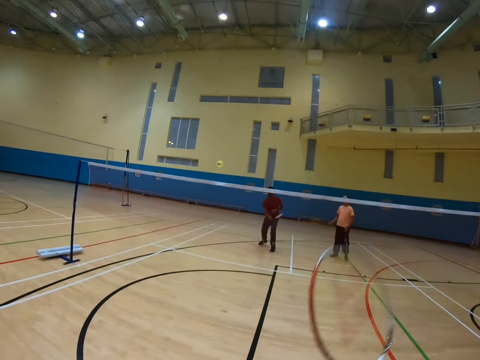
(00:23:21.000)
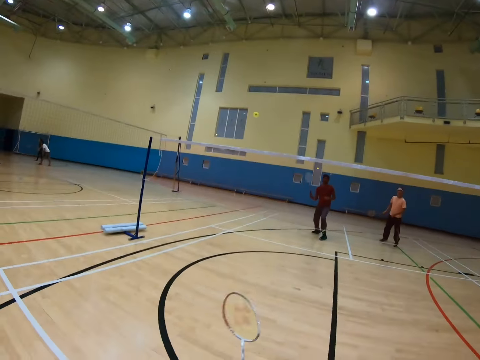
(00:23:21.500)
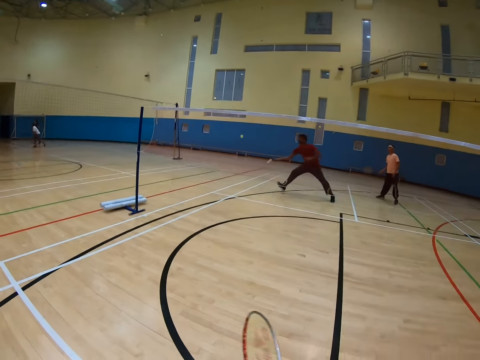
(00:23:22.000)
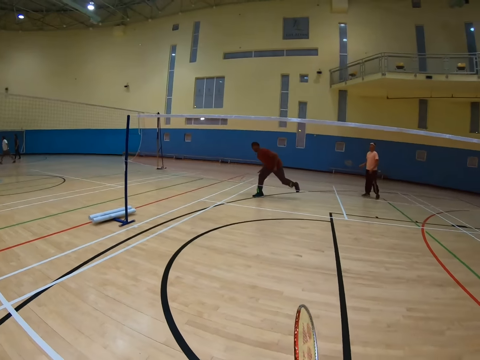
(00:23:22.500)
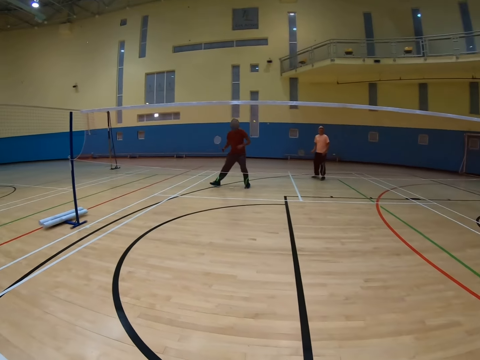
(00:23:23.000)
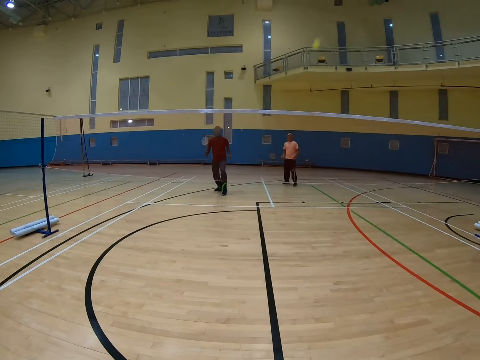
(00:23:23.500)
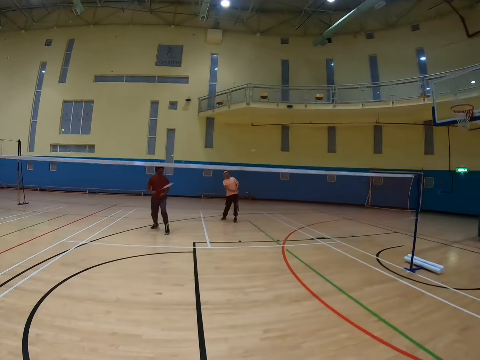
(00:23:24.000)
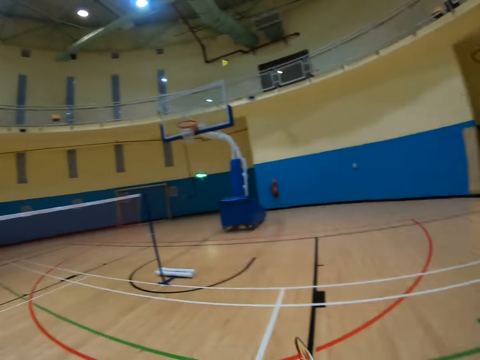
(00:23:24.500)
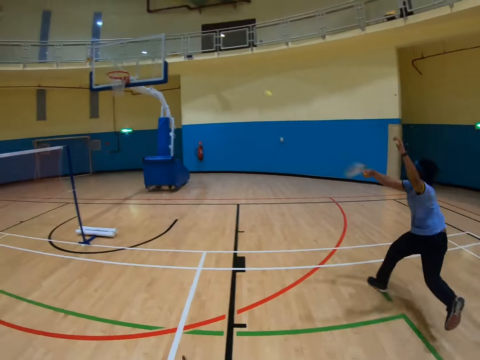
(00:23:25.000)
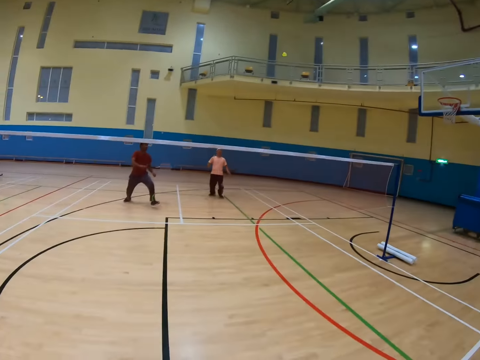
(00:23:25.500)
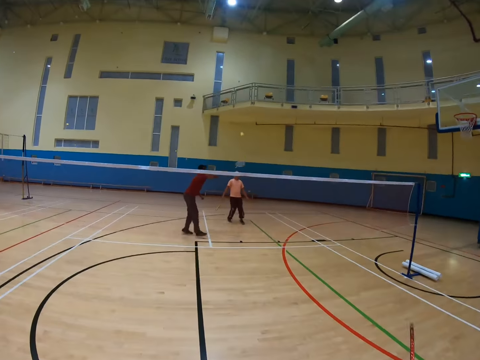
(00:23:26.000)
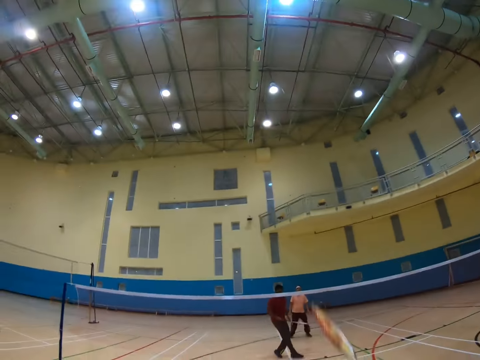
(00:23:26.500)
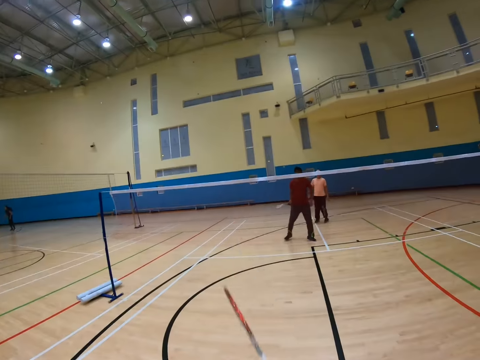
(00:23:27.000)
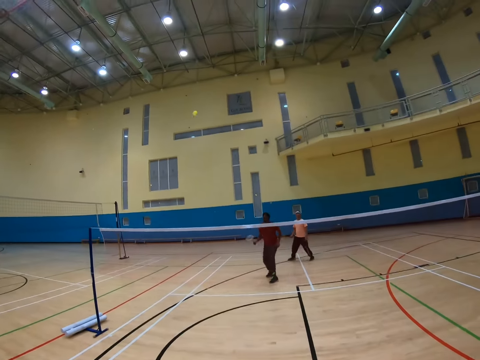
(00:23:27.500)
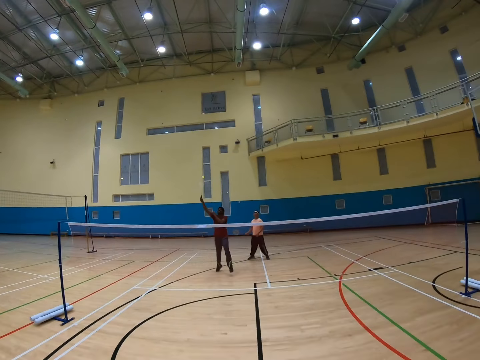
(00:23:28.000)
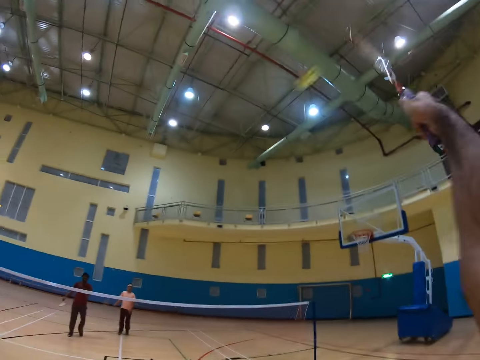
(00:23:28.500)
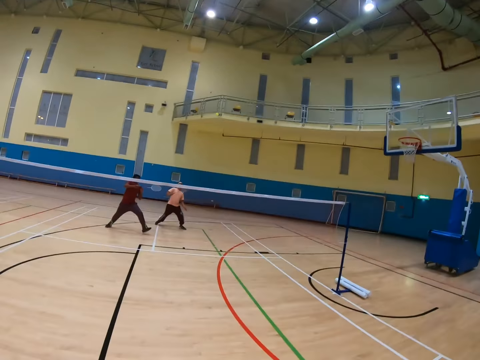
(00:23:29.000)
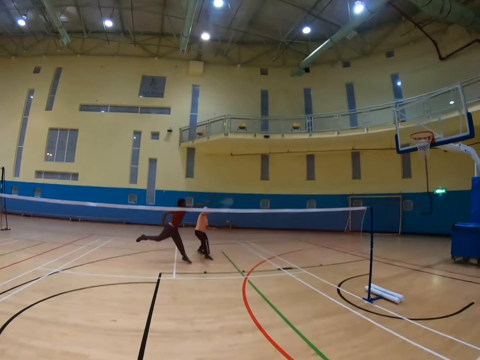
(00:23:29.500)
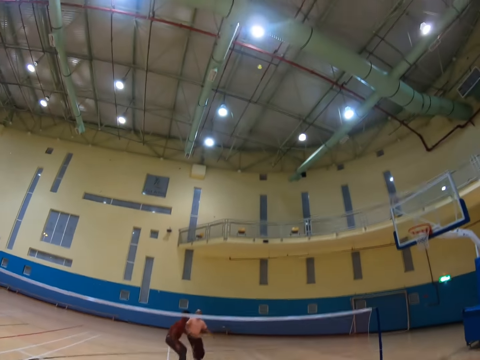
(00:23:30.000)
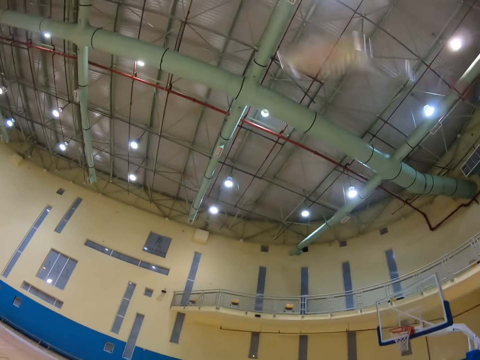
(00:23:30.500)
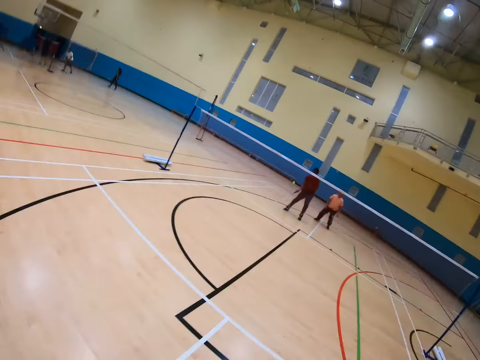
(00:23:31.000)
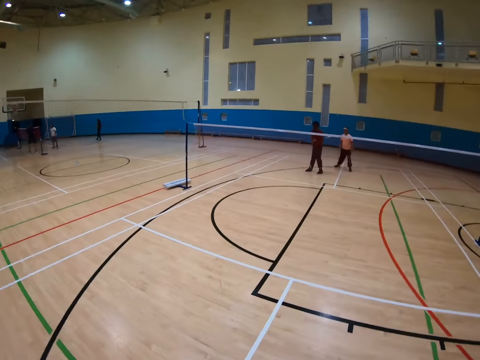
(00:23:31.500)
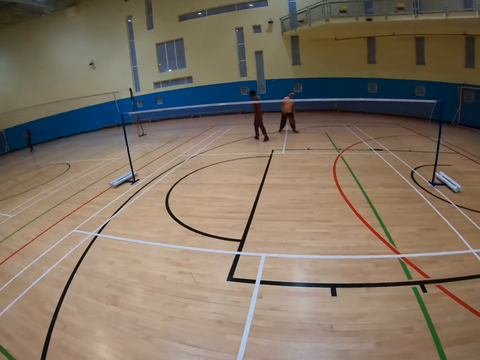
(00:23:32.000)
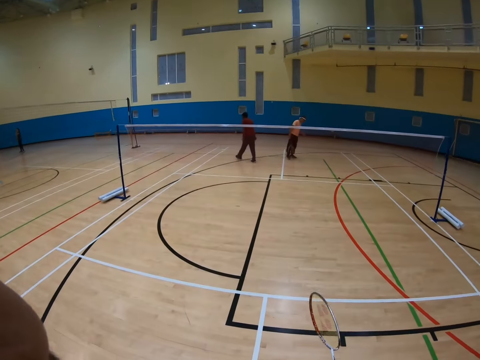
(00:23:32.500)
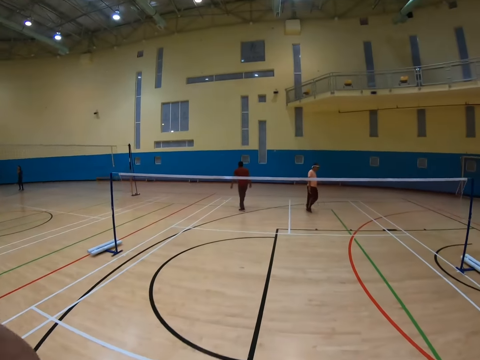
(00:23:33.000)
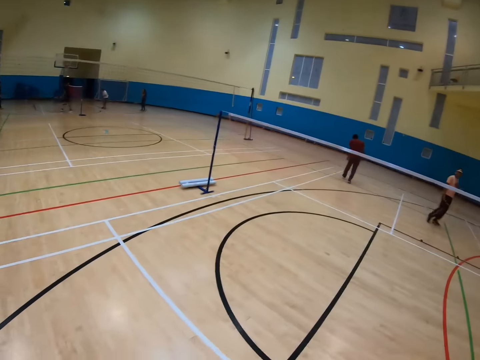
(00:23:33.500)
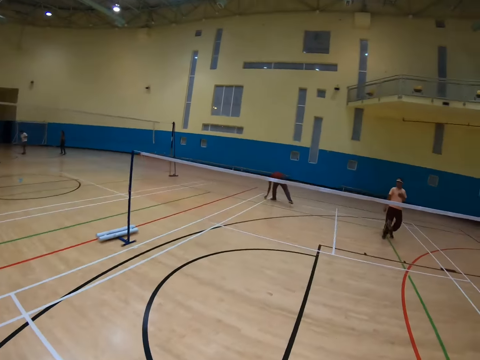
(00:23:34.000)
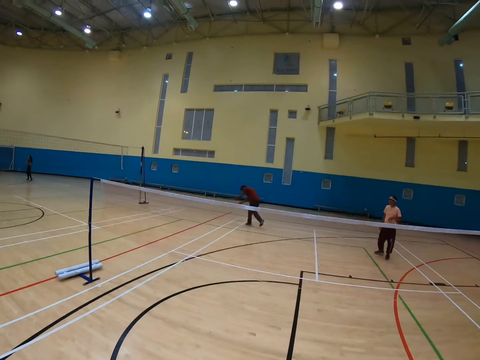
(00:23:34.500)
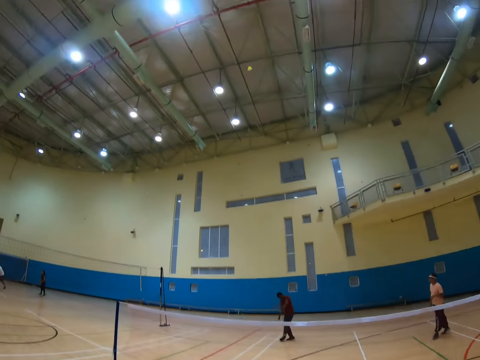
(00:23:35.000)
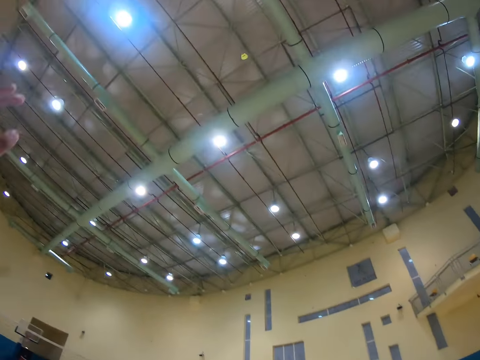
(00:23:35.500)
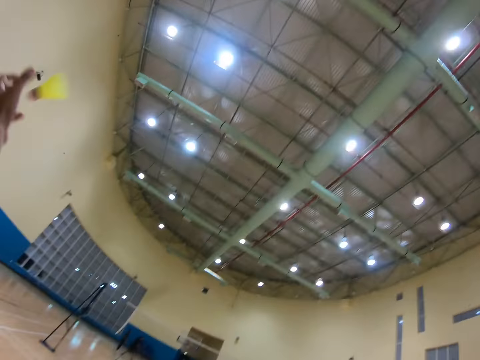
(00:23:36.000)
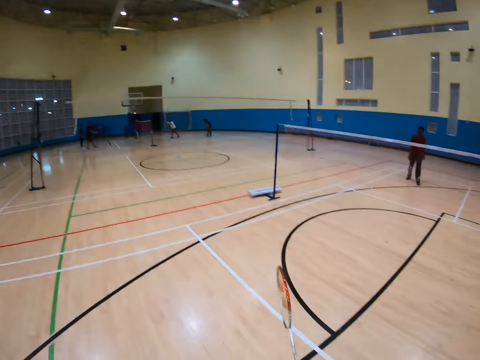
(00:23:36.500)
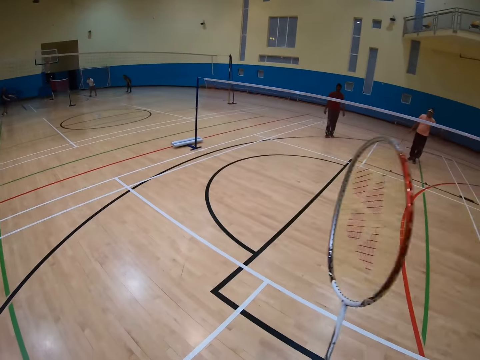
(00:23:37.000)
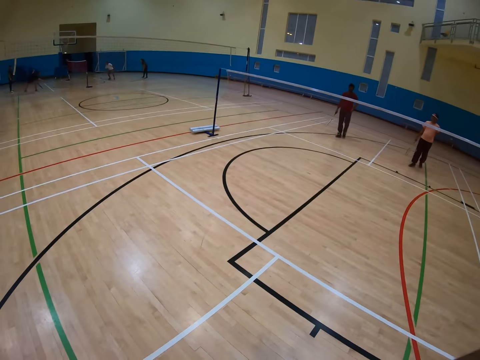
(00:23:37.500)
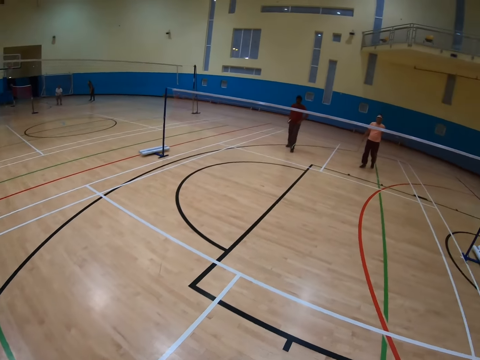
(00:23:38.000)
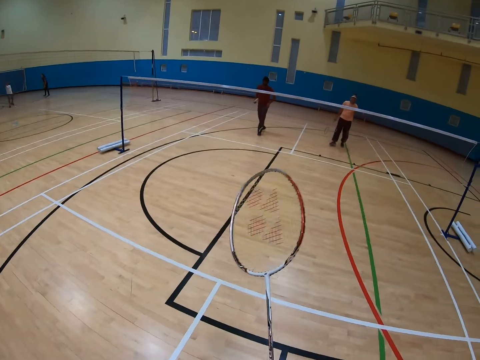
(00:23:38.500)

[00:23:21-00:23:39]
The camera wearer hits the shuttlecock. A man hits the shuttlecock. Another man hits the shuttlecock. A third man hits the shuttlecock. The first man hits the shuttlecock. The camera wearer hits the shuttlecock. The first man hits the shuttlecock. The camera wearer hits the shuttlecock. The first man hits the shuttlecock. The camera wearer hits the shuttlecock. The first man hits the shuttlecock. The first man picks the shuttlecock and hits the shuttlecock. The camera wearer catches the shuttlecock.

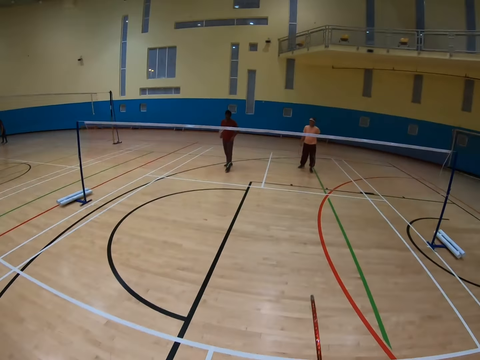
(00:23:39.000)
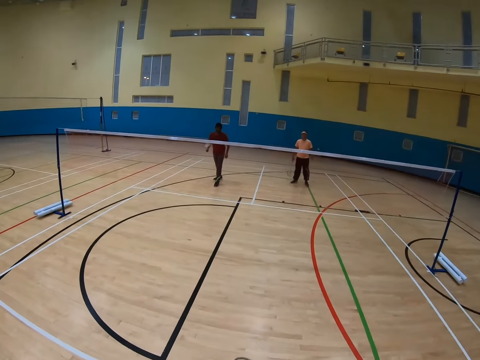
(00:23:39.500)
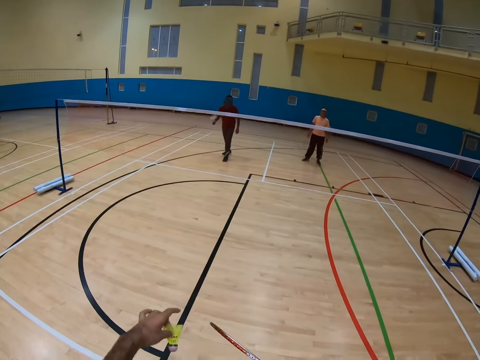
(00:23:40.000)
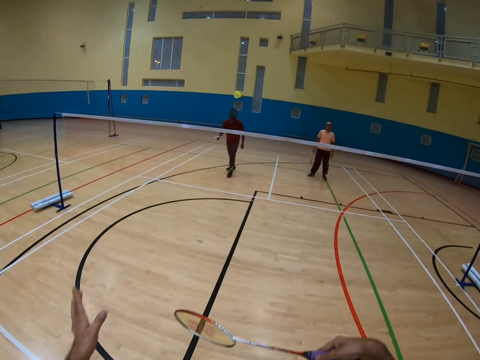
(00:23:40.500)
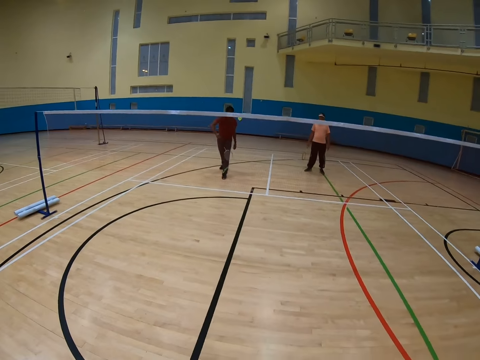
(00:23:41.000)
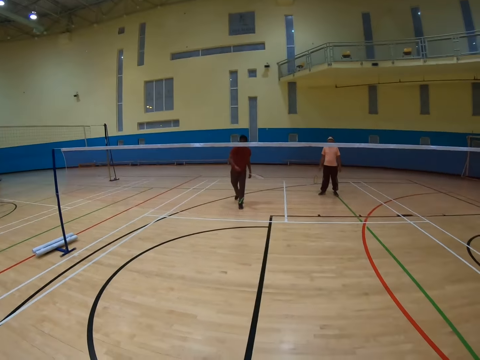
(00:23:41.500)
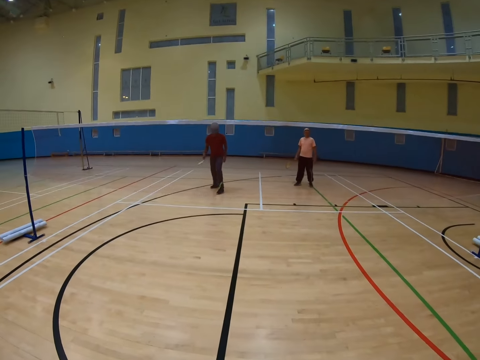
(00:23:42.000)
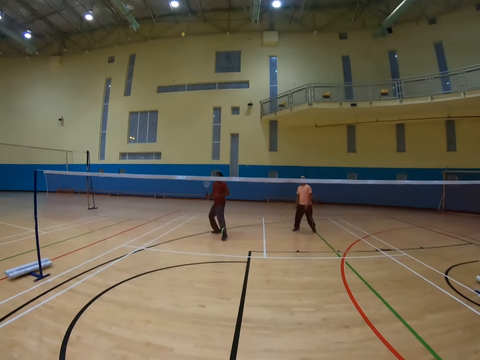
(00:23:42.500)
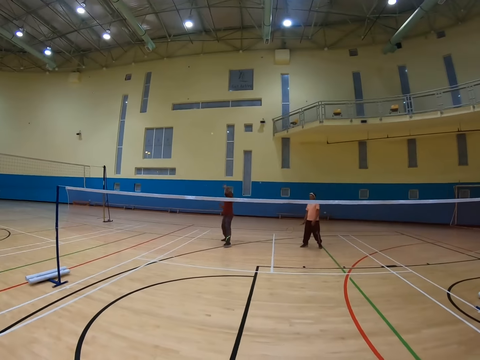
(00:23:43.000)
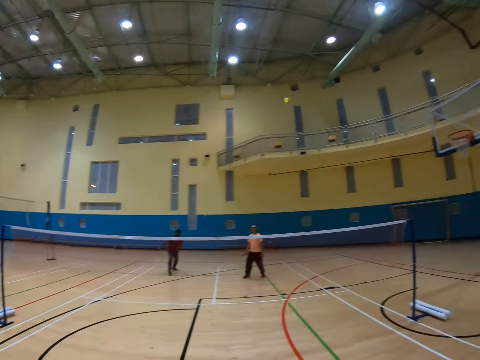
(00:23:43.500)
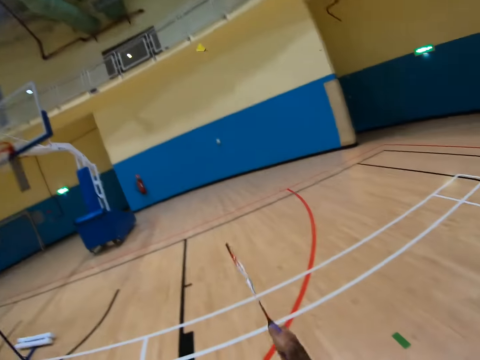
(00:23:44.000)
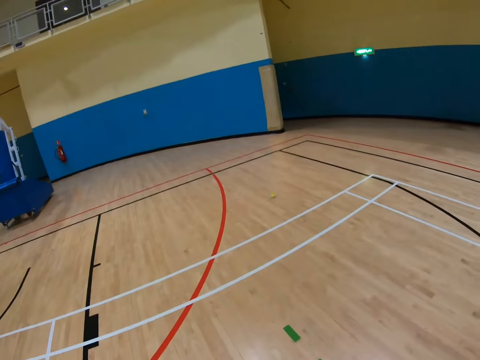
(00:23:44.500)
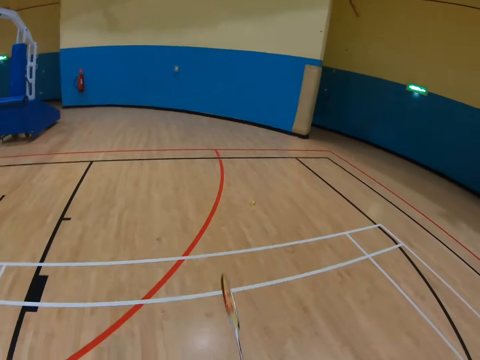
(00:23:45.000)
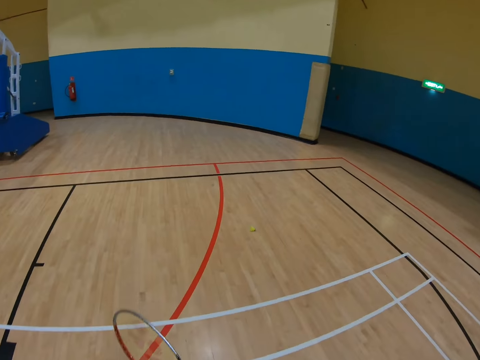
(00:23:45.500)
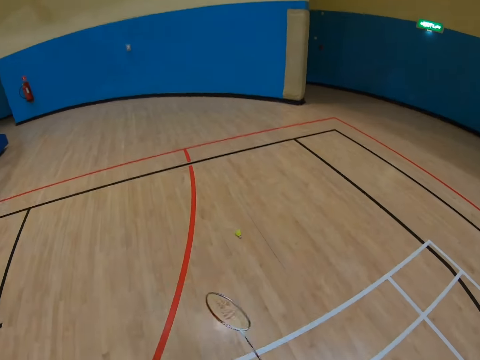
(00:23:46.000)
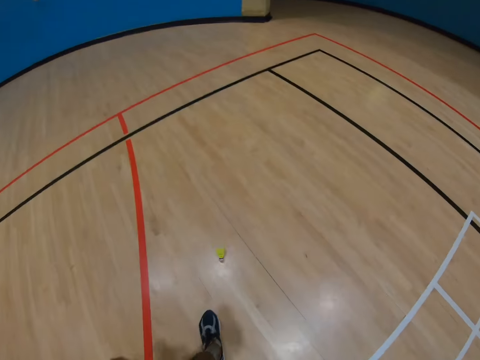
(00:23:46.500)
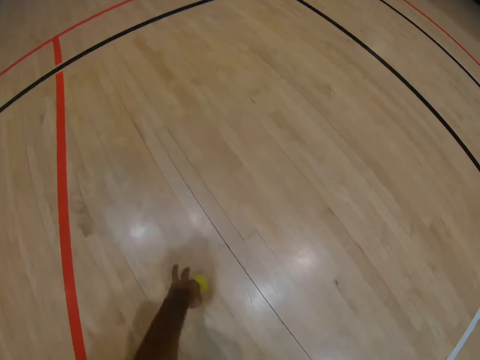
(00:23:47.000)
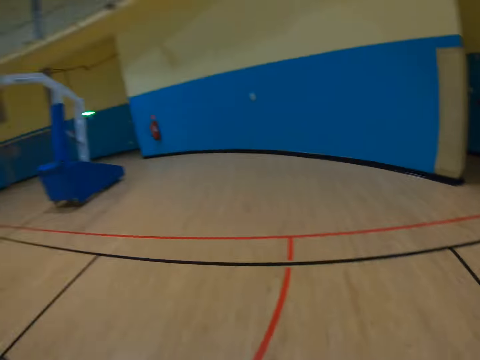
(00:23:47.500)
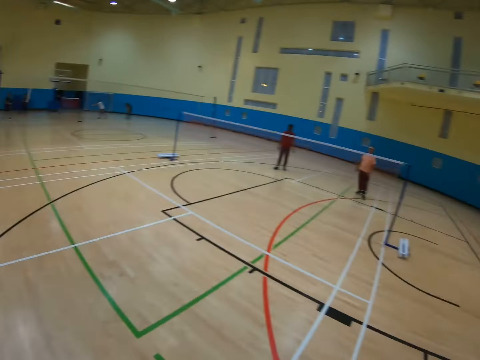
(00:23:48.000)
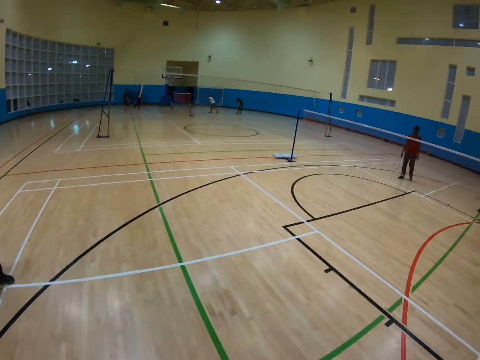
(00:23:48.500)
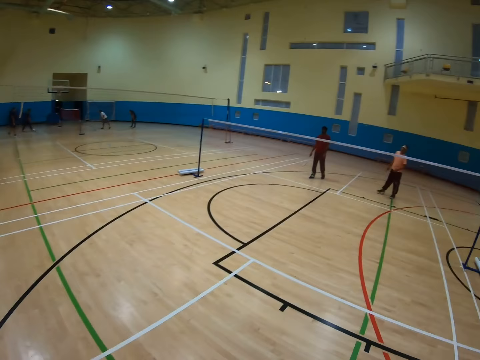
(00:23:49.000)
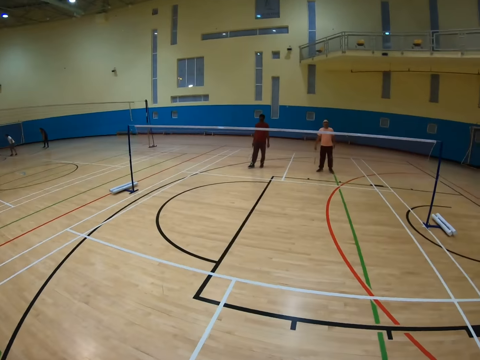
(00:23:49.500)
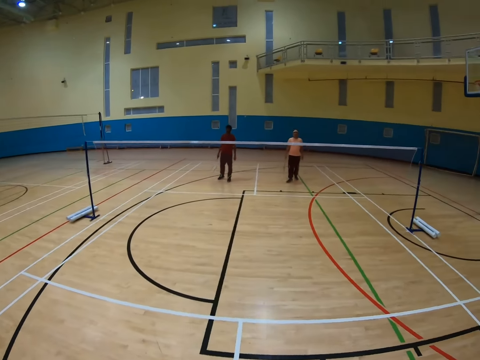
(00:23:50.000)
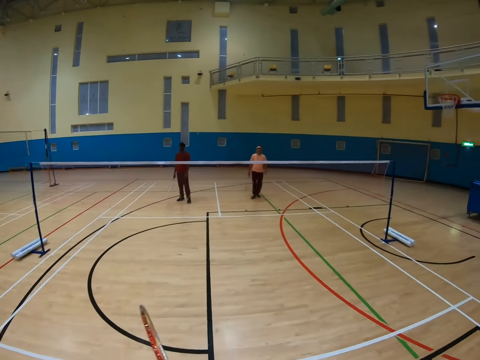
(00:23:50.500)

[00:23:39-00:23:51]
The camera wearer hits the shuttlecock. A man hits the shuttlecock. The camera wearer walks towards the shuttlecock. They pick the shuttlecock. They walk in the badminton court.
